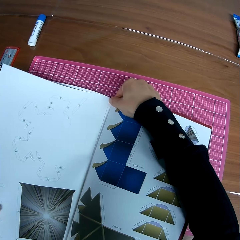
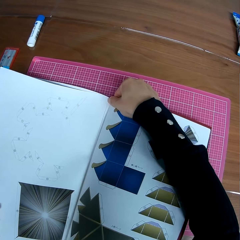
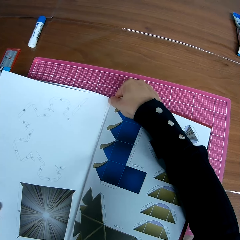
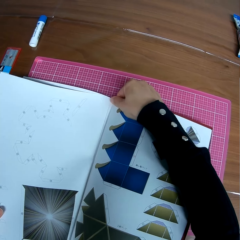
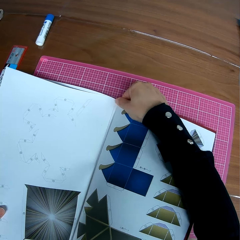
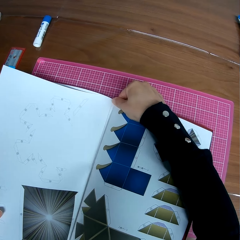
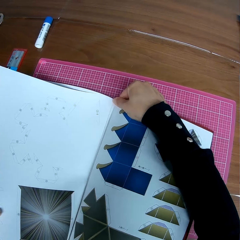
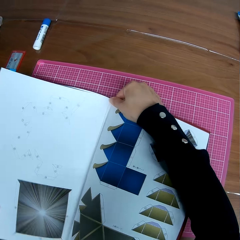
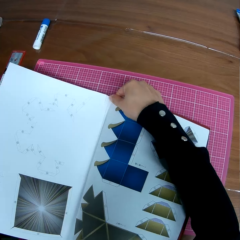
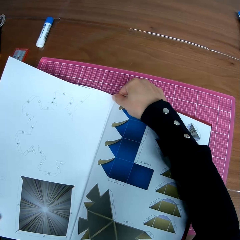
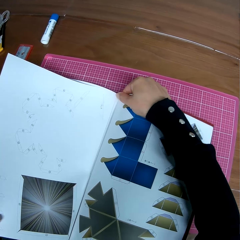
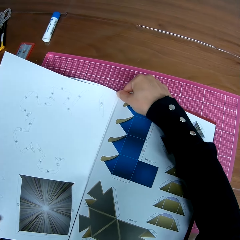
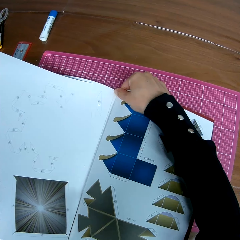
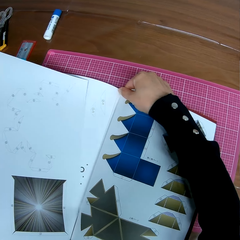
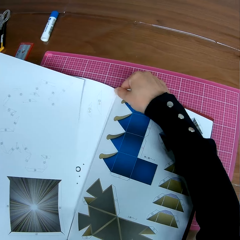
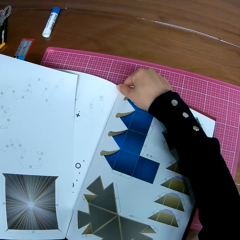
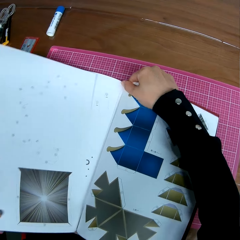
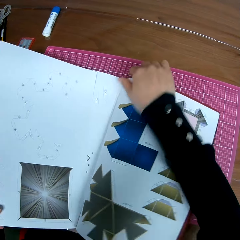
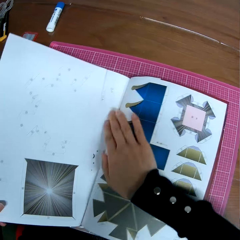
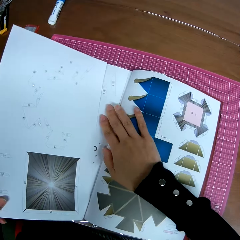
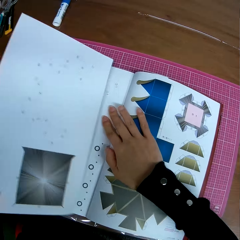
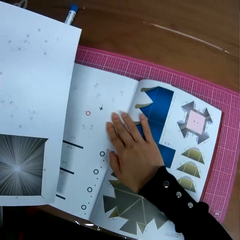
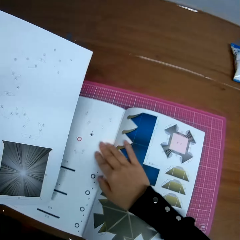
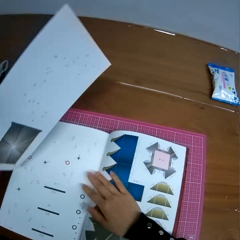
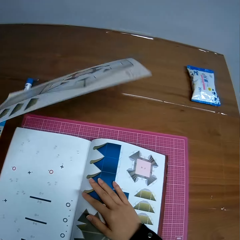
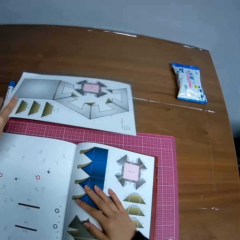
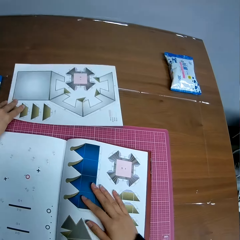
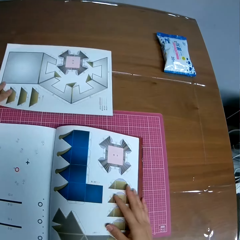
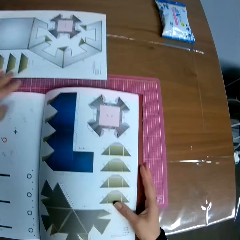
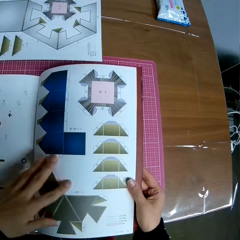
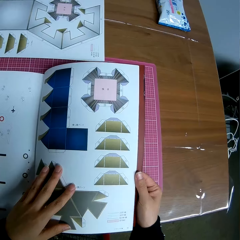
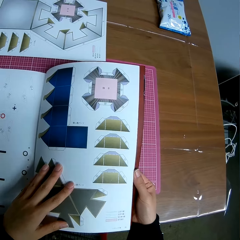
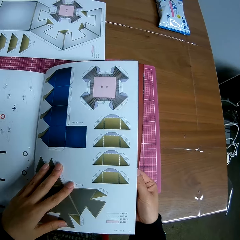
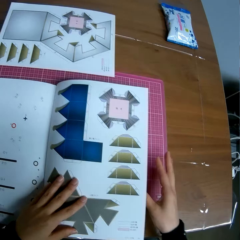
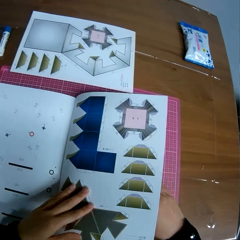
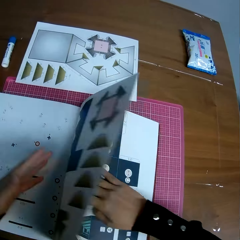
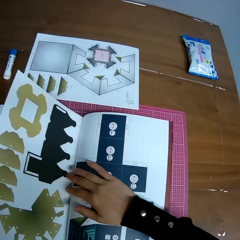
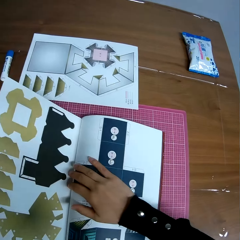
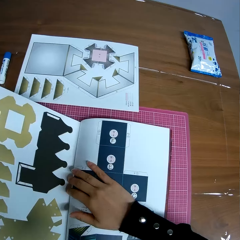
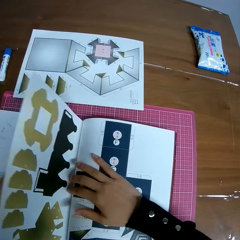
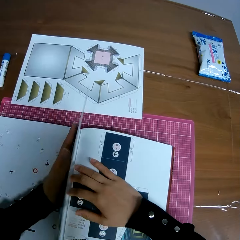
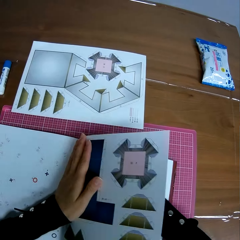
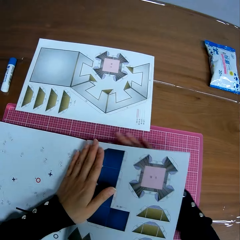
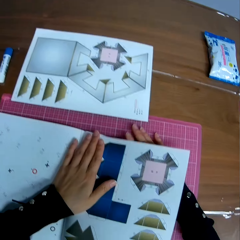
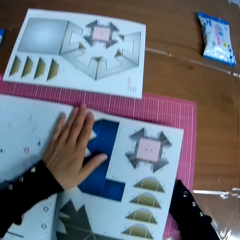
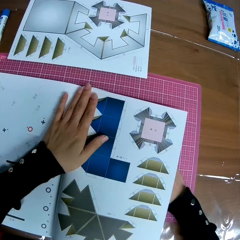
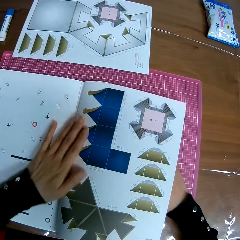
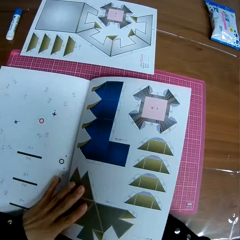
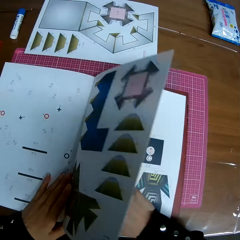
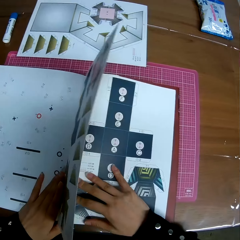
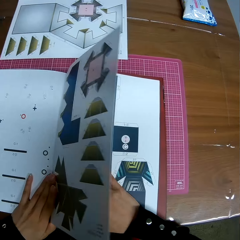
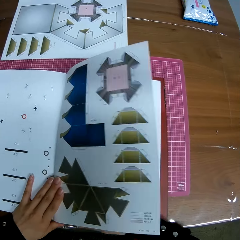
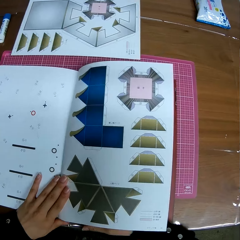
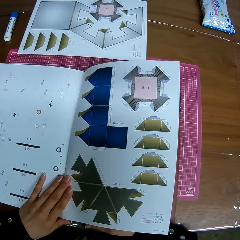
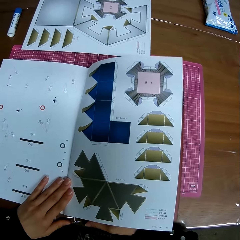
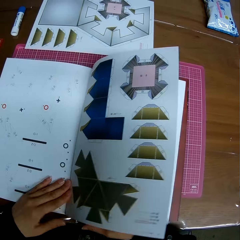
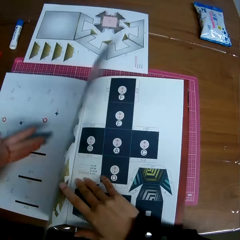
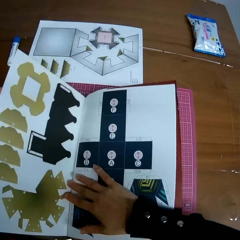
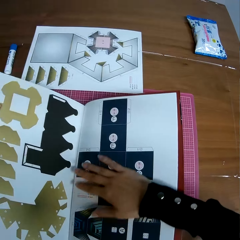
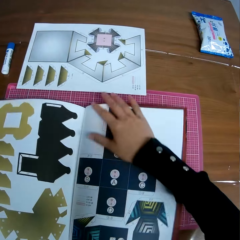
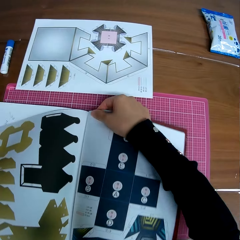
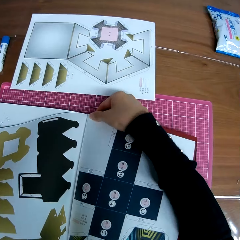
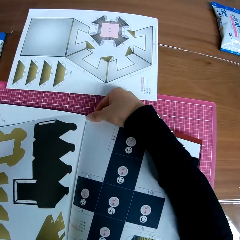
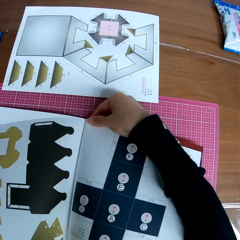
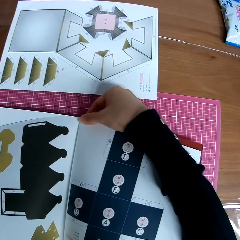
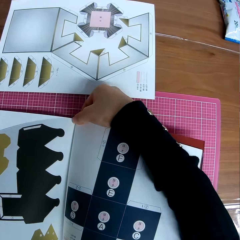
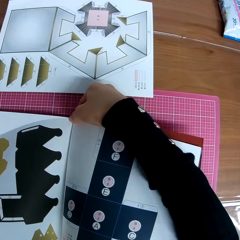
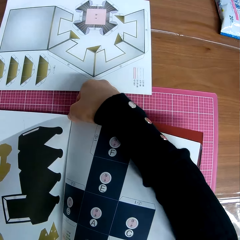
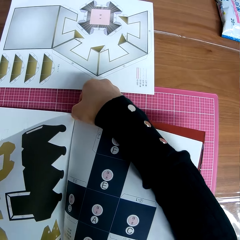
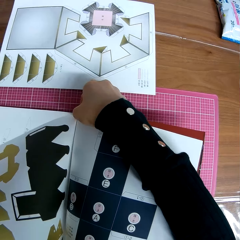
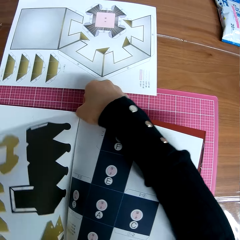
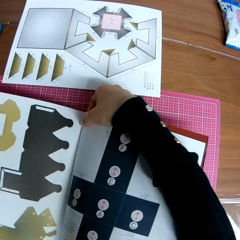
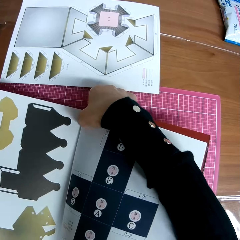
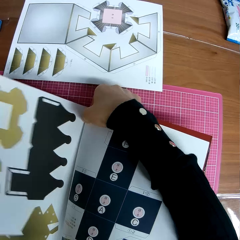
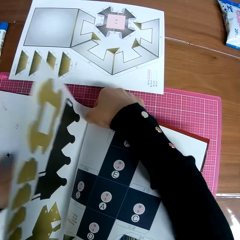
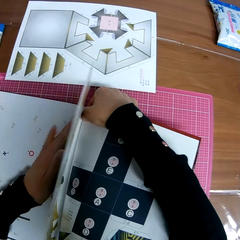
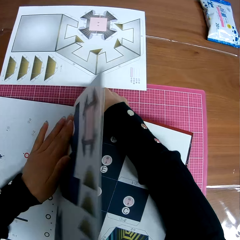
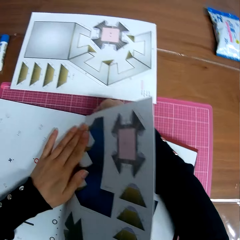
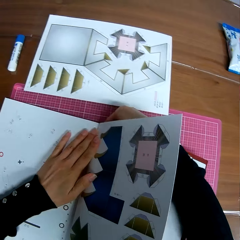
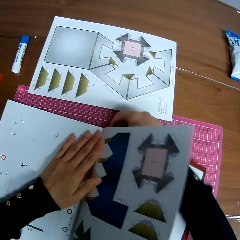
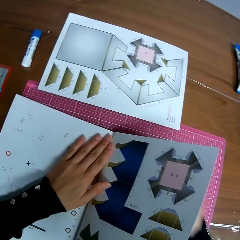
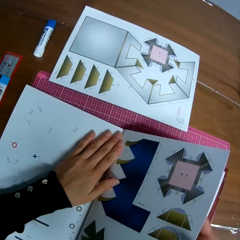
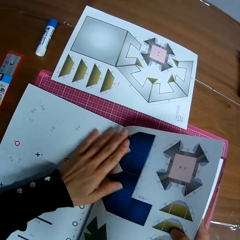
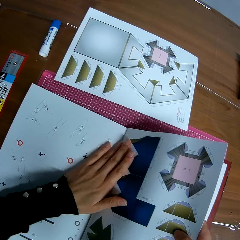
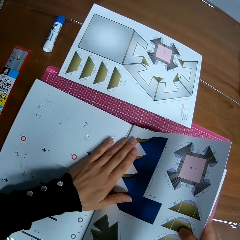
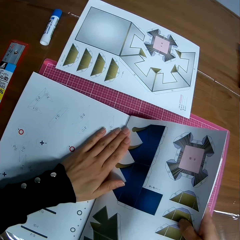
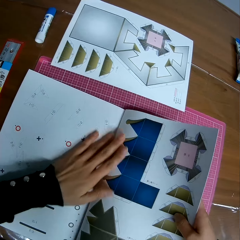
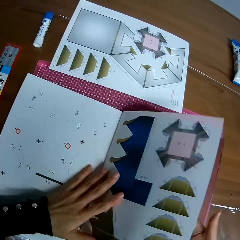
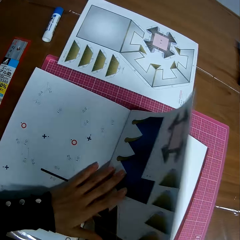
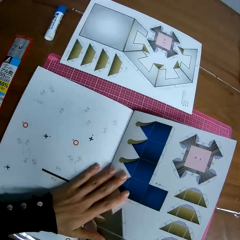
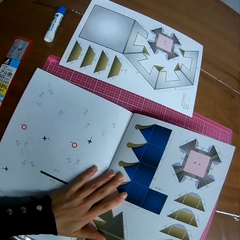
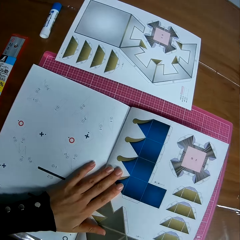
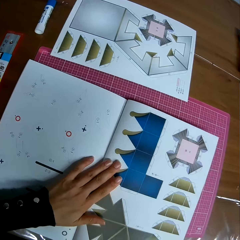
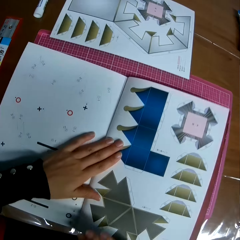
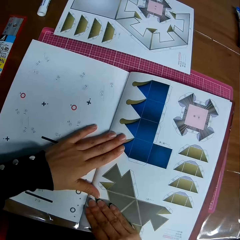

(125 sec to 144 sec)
The camera wearer drops the detached page on the table. They flip another page of the book. They detach the page from the book. They flip a page of the book.

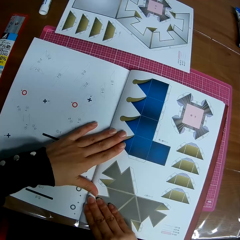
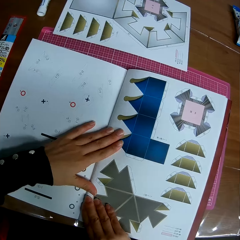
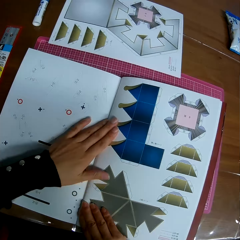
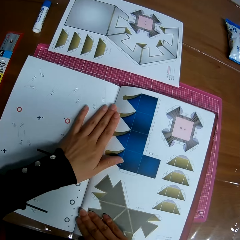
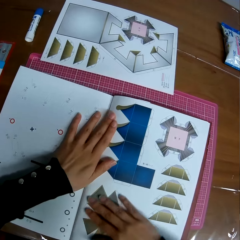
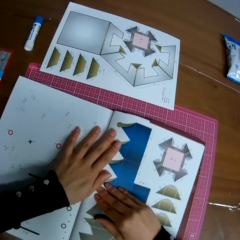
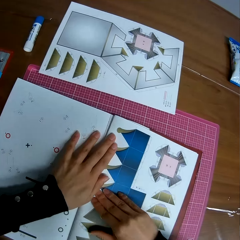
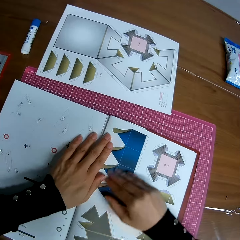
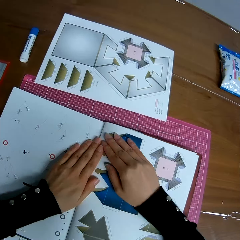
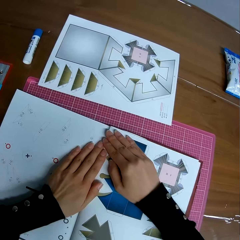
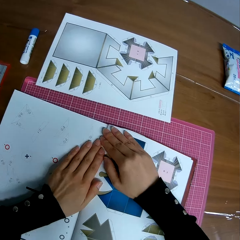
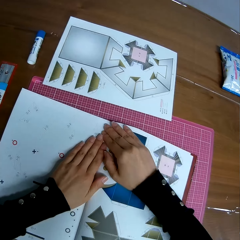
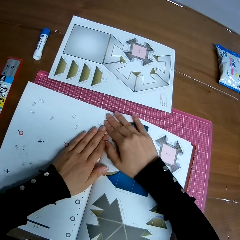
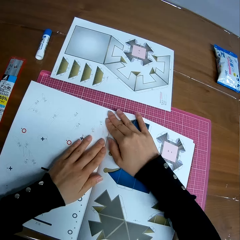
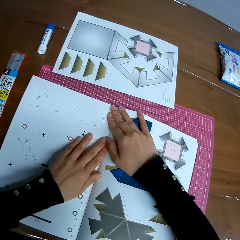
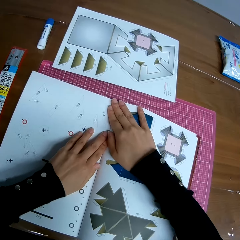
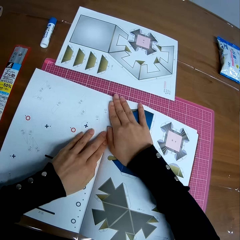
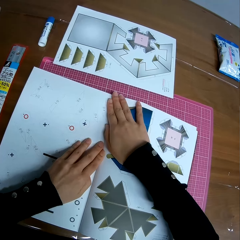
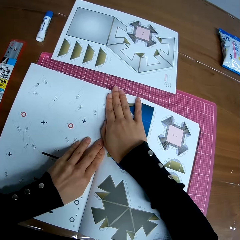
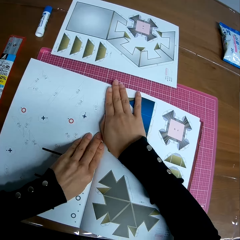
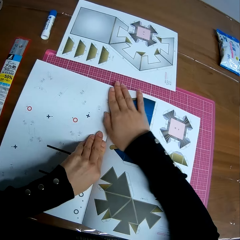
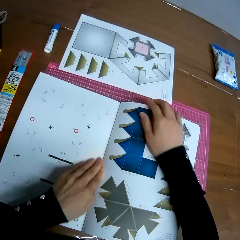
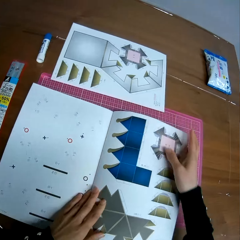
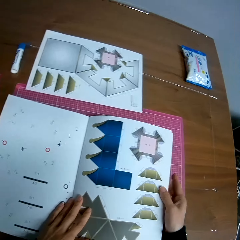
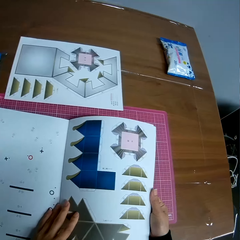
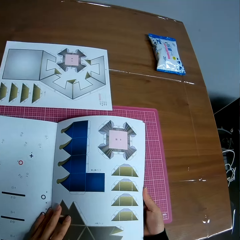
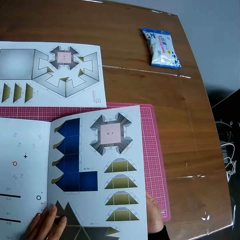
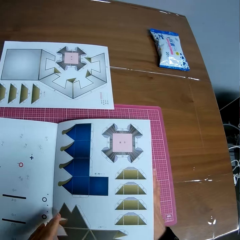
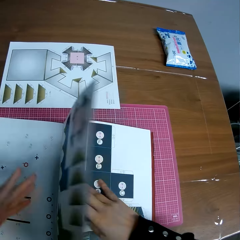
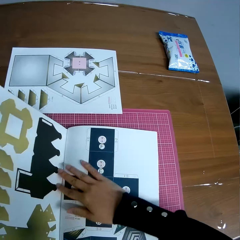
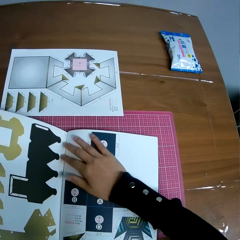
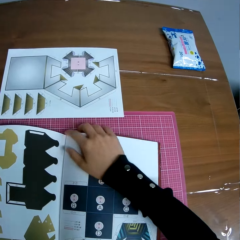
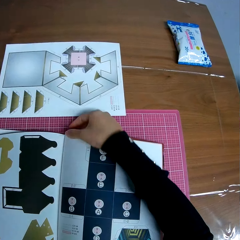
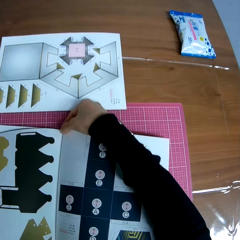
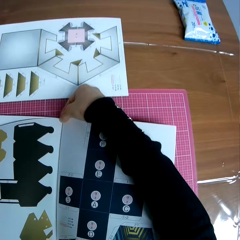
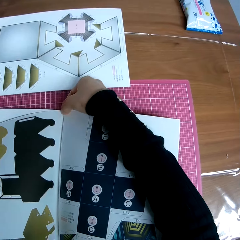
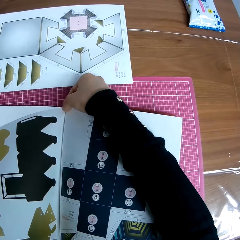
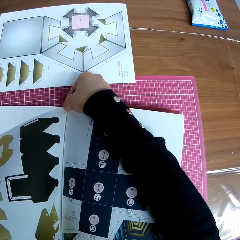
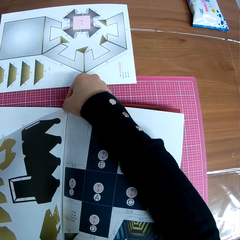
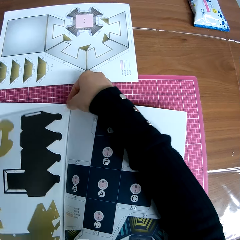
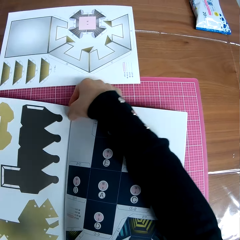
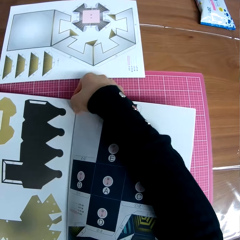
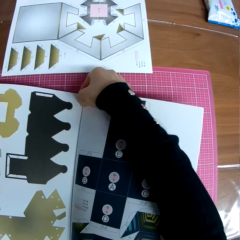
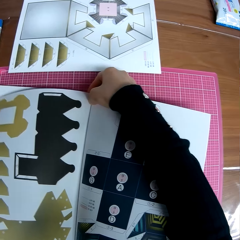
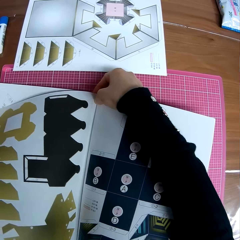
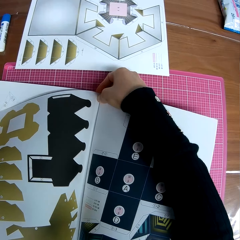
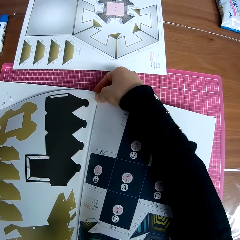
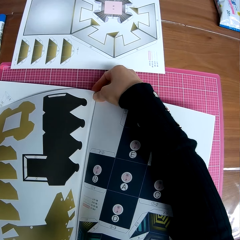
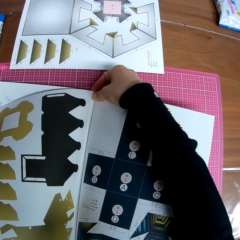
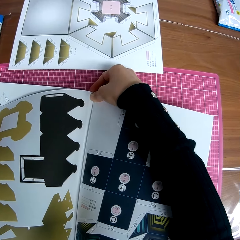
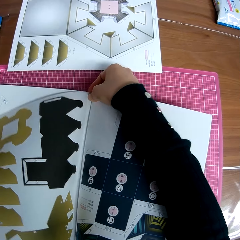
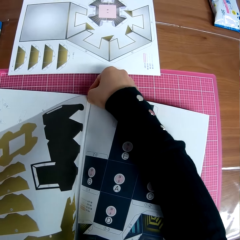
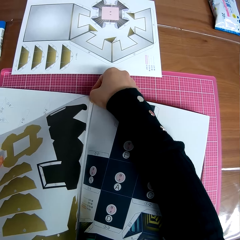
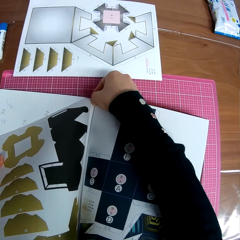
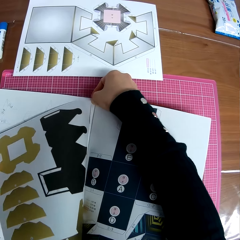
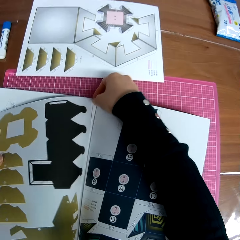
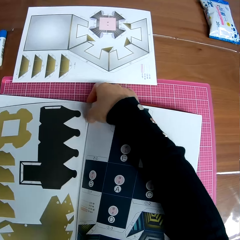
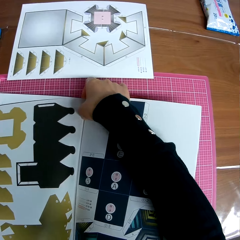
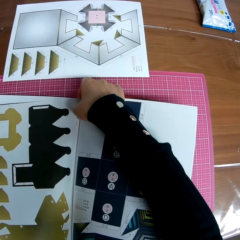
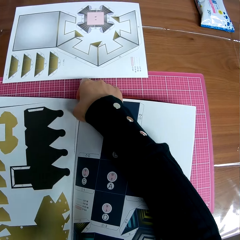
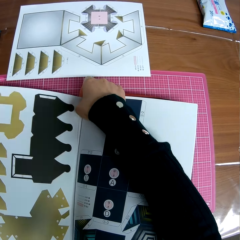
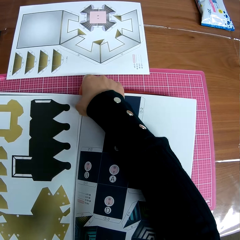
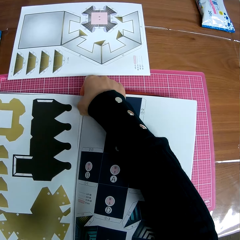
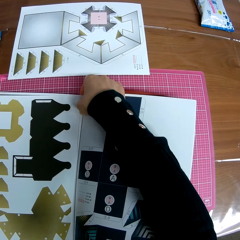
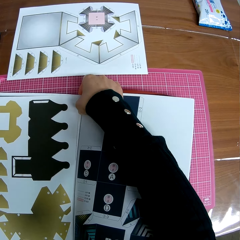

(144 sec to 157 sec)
The camera wearer spreads the book page. They flip a page of the book. They tear a page from the book.
